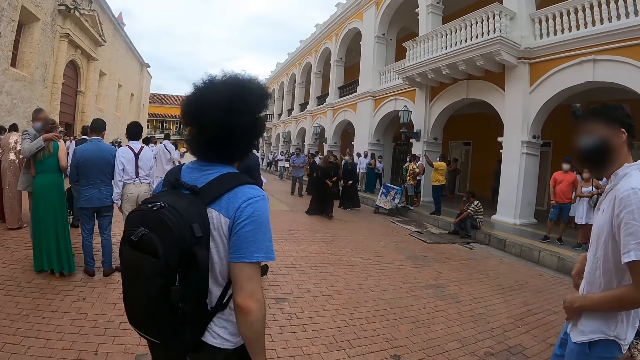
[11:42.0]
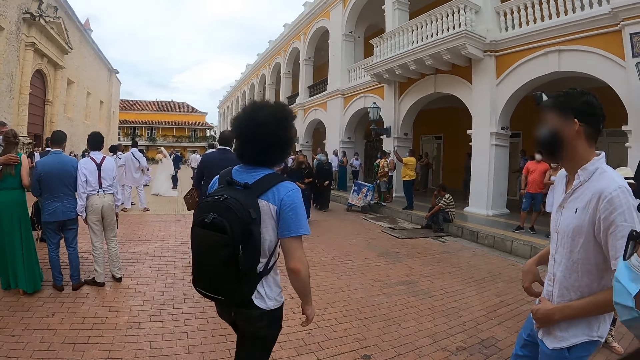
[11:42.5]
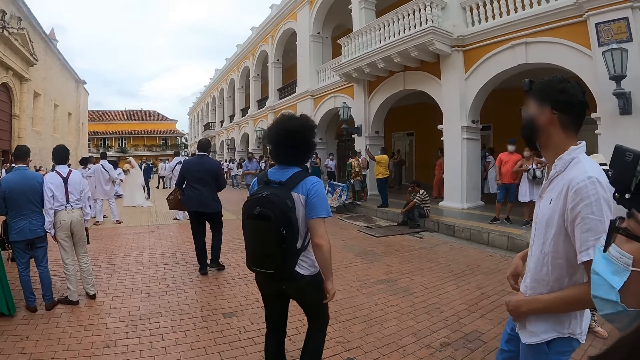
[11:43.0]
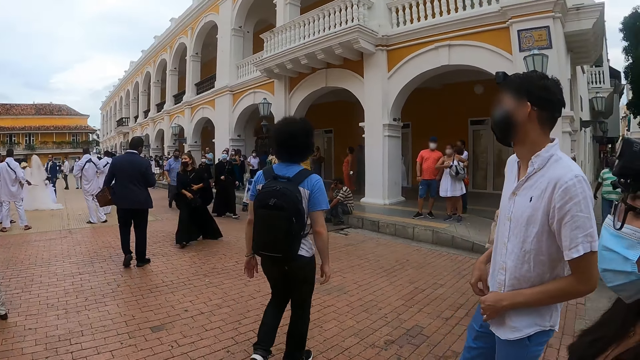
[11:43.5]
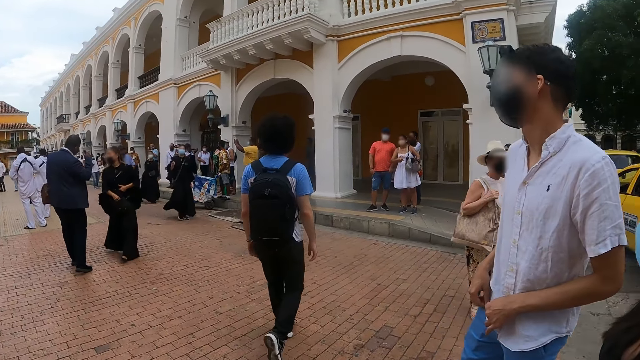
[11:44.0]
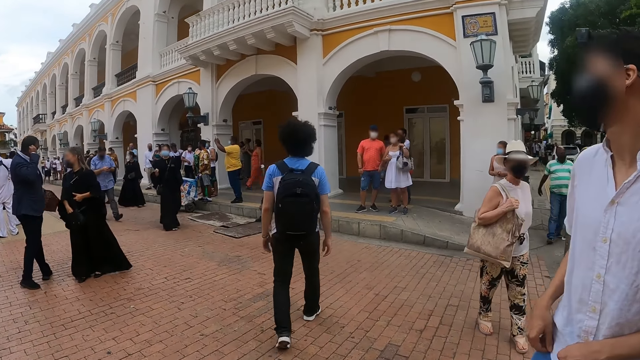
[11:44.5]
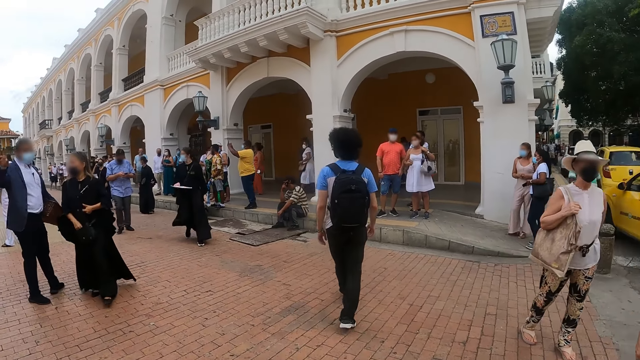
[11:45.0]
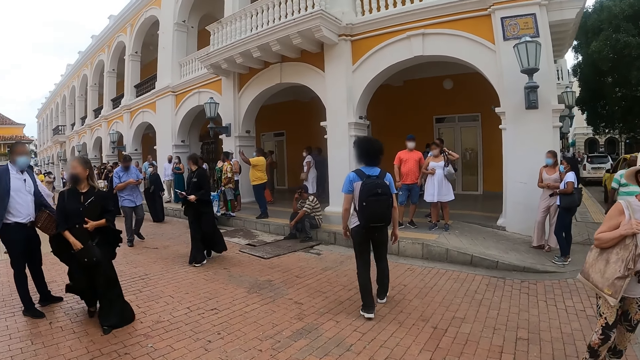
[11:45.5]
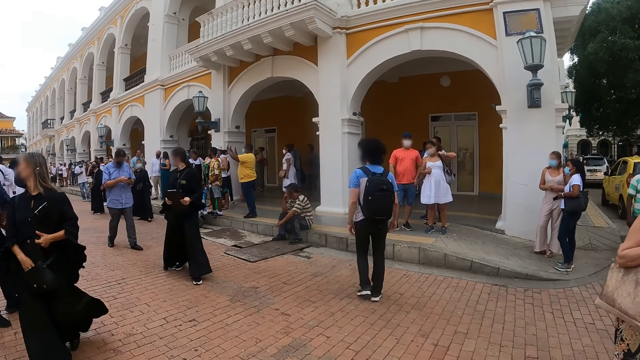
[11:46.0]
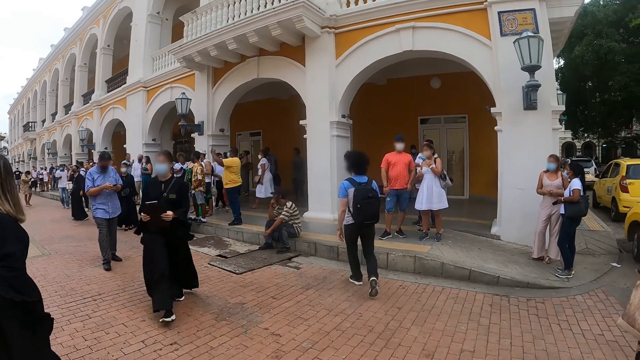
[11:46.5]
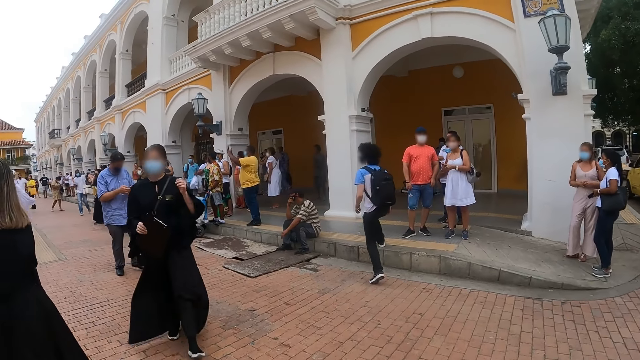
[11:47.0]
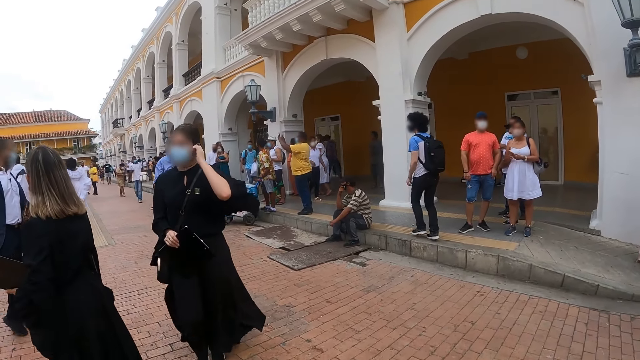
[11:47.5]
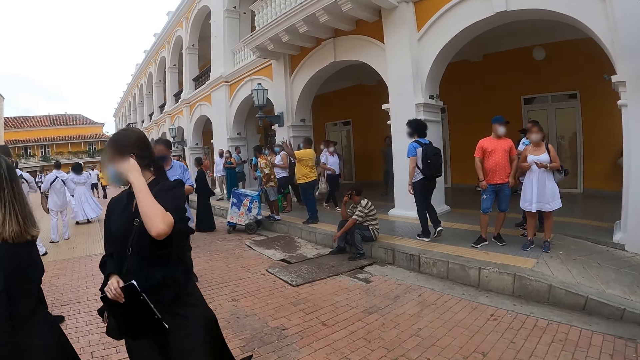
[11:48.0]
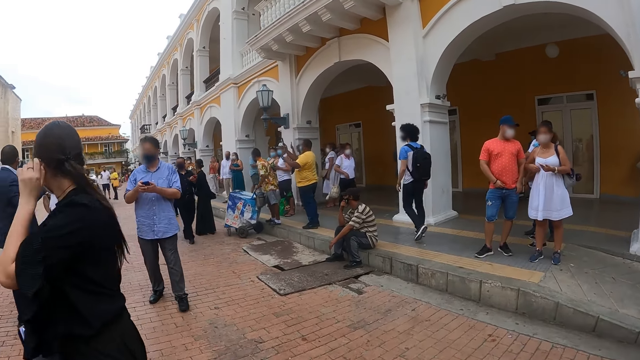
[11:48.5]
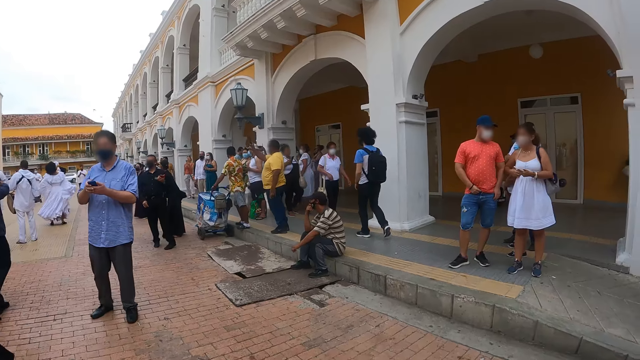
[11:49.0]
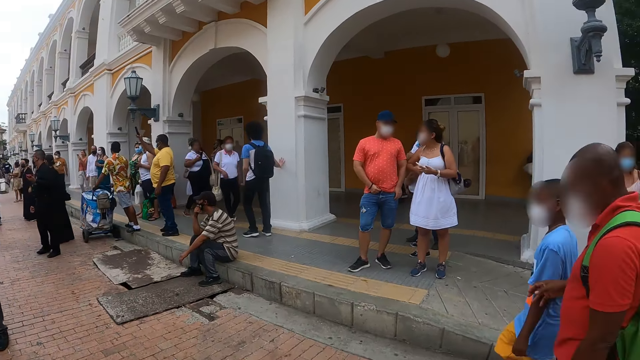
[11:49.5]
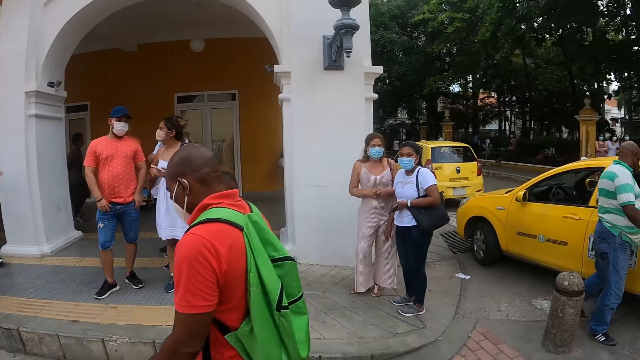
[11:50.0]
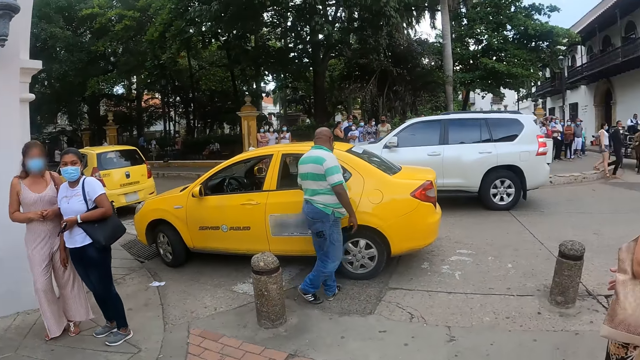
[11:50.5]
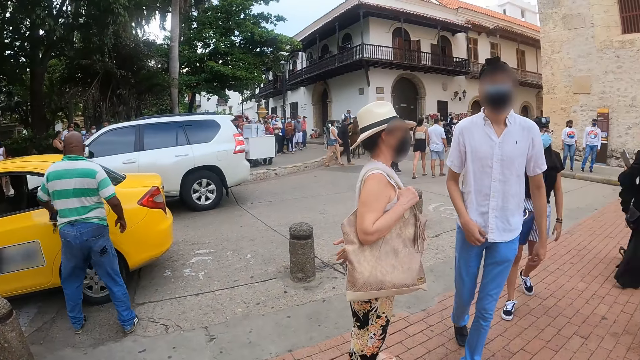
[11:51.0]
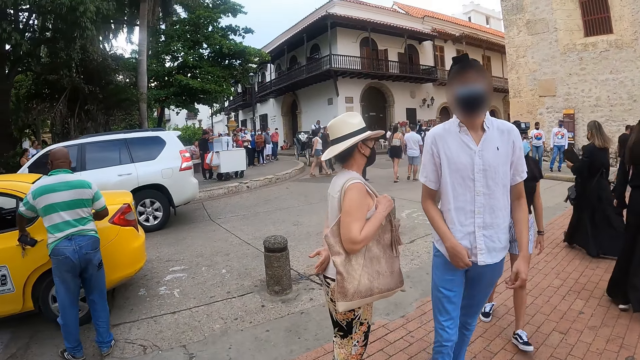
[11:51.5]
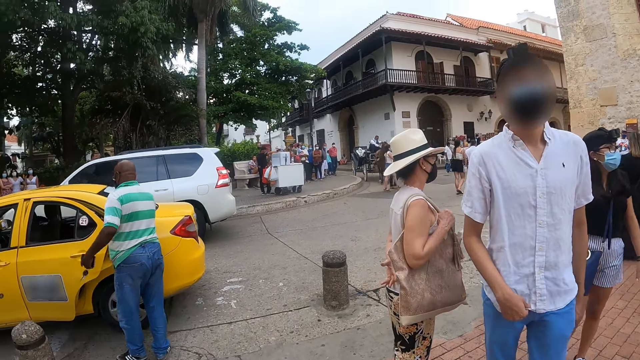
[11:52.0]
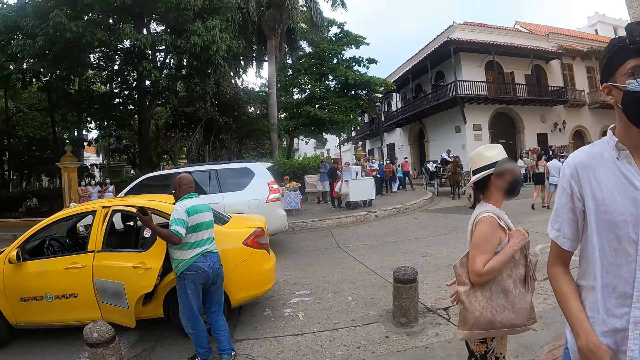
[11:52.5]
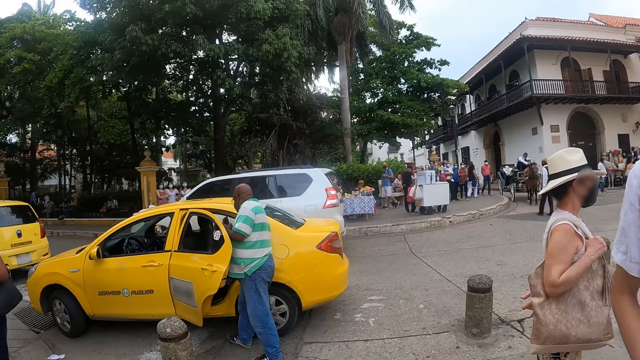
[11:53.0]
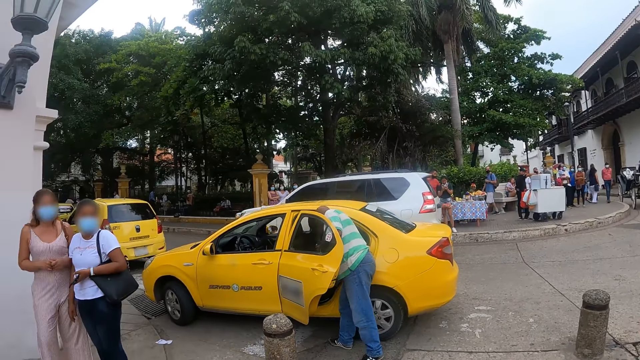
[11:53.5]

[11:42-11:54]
A man walks around the street. The camera wearer follows the man. They look around the street.

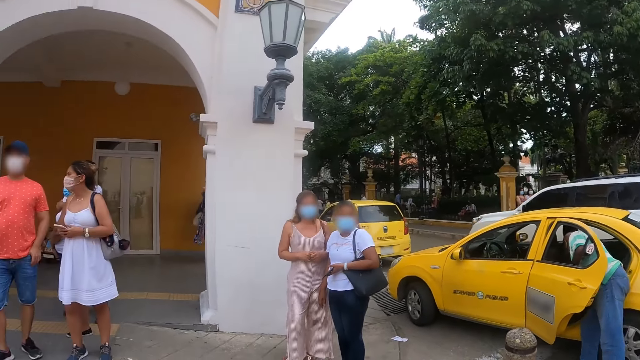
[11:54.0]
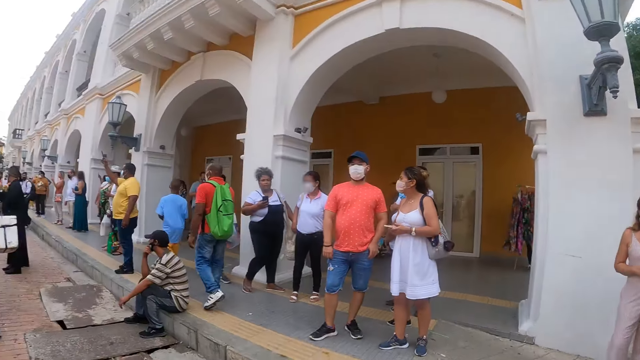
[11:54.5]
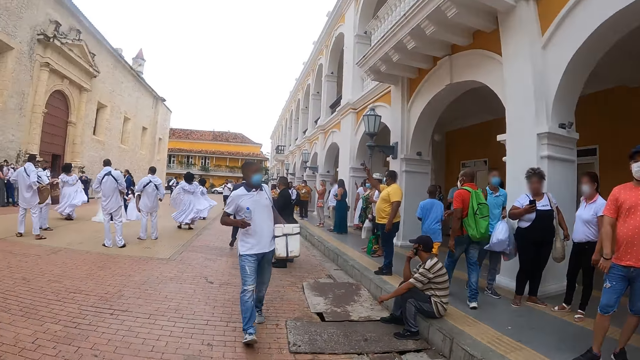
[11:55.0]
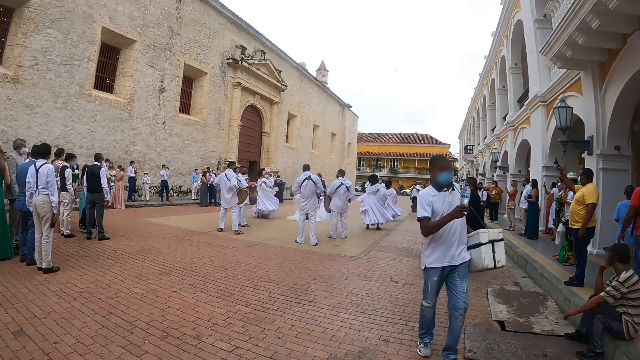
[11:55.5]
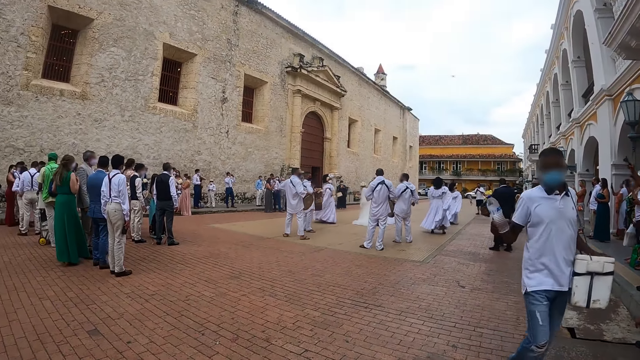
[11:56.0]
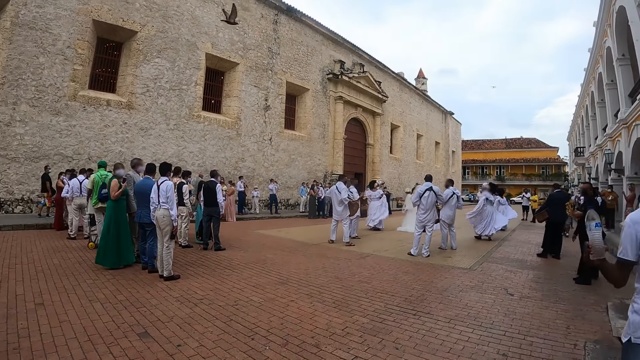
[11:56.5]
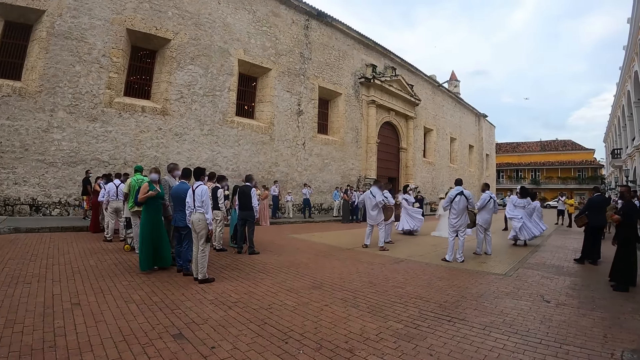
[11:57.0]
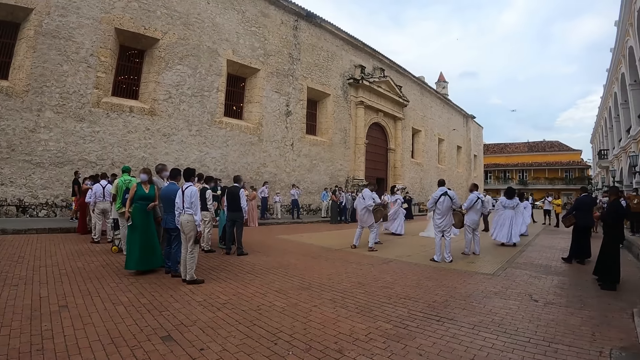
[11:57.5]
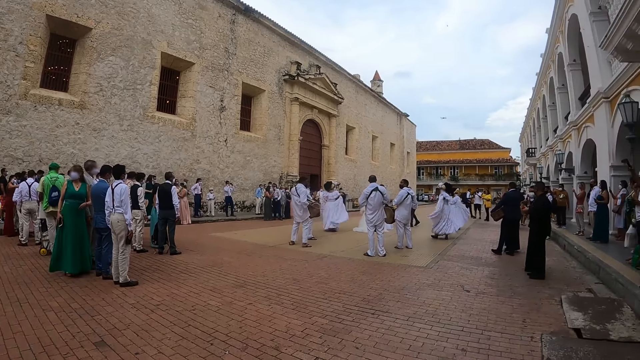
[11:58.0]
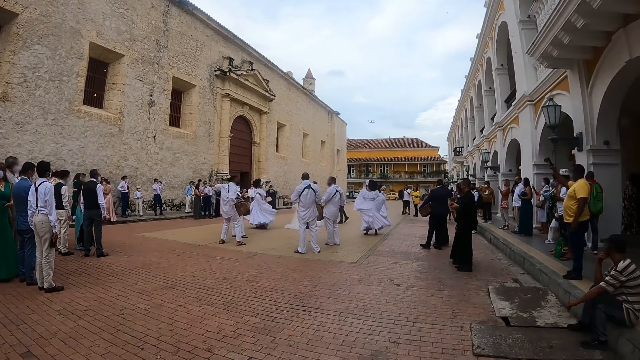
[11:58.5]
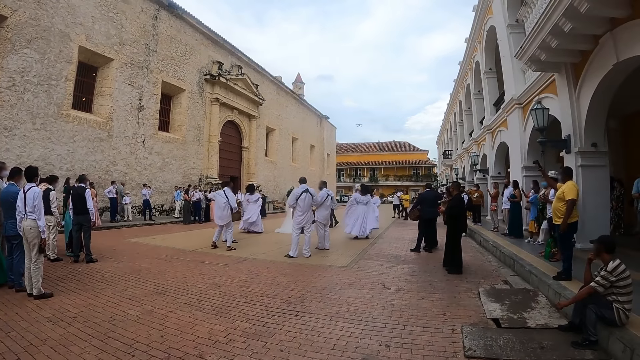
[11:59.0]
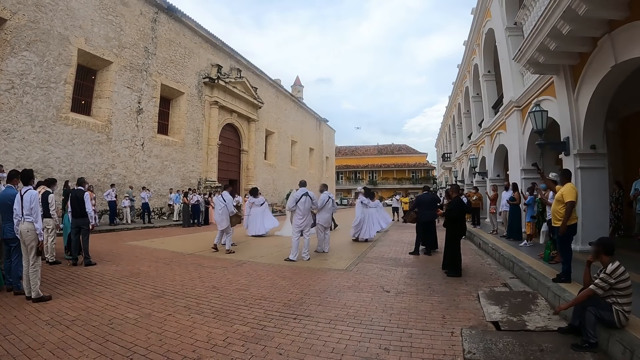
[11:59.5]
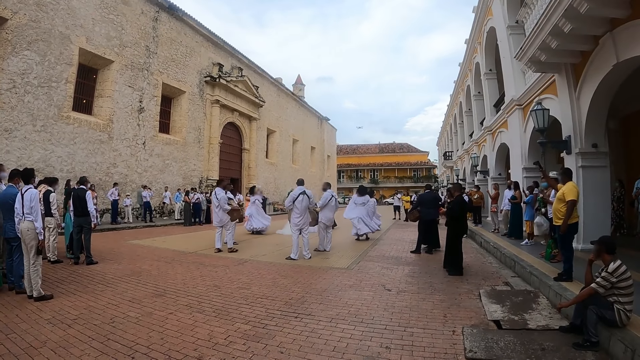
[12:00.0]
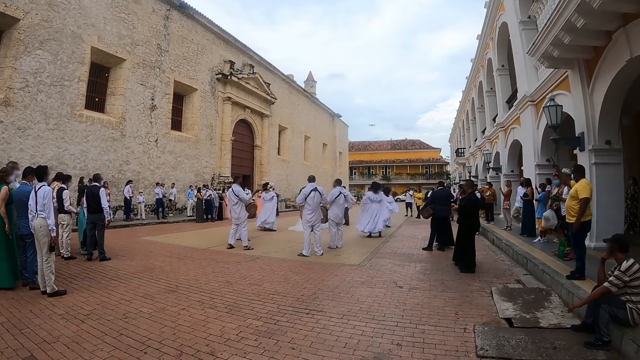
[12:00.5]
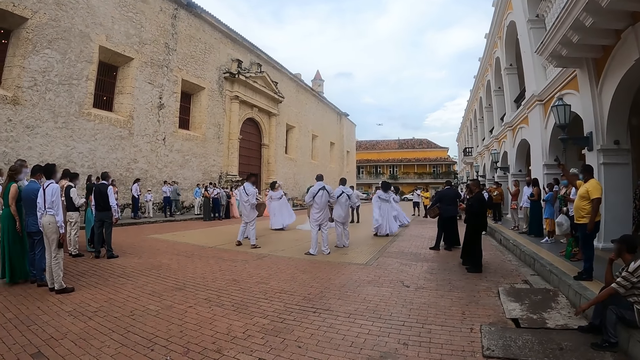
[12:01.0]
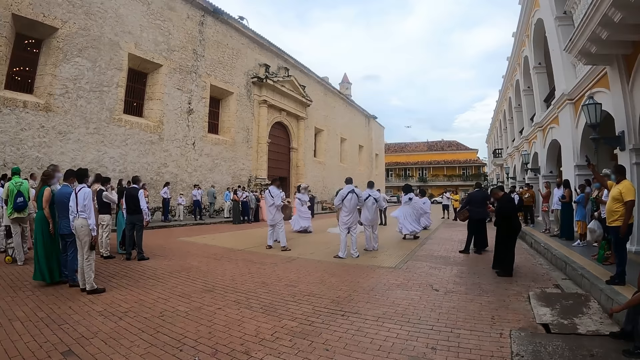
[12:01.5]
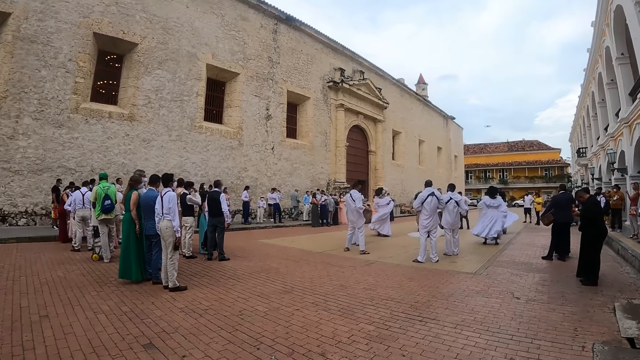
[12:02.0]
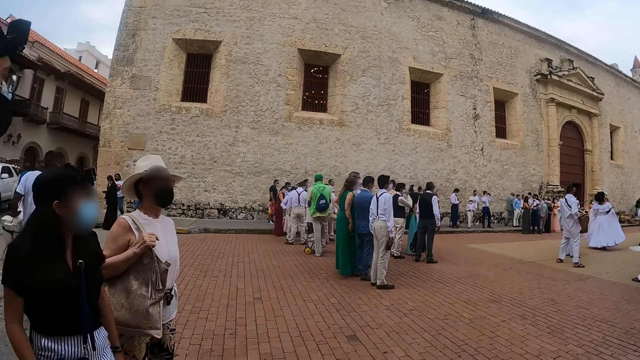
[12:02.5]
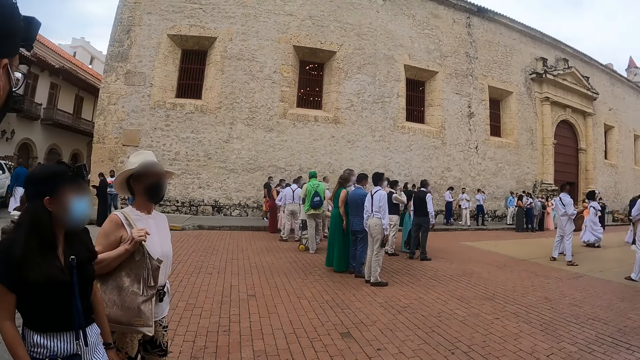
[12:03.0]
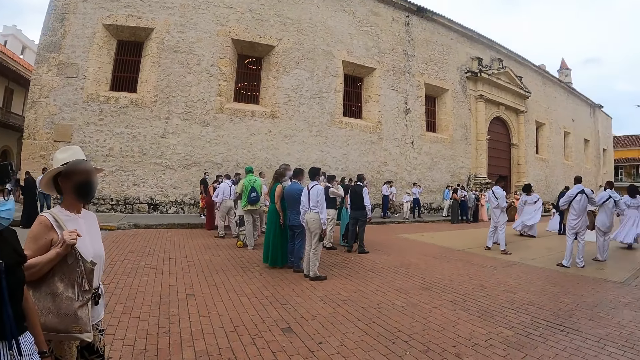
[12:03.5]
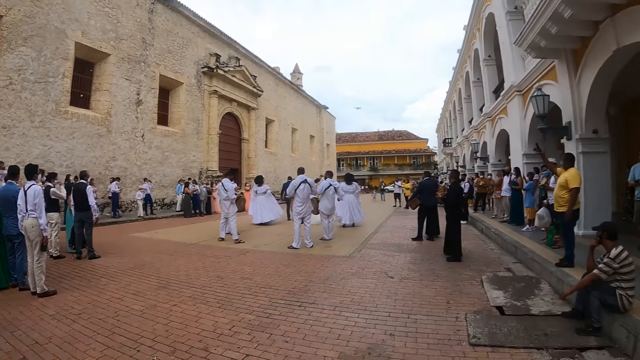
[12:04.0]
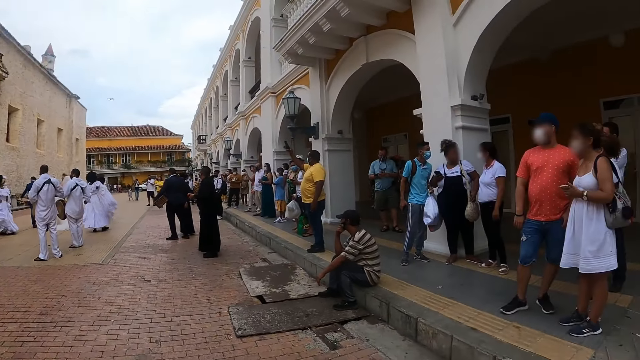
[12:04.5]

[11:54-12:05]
The camera wearer stares at a crowd.
